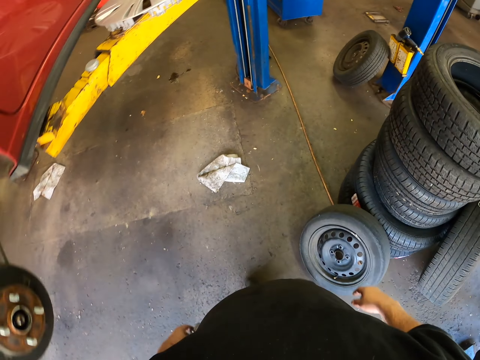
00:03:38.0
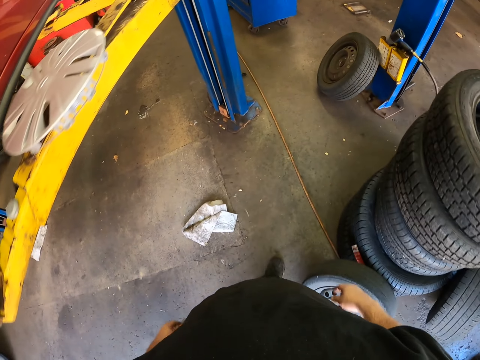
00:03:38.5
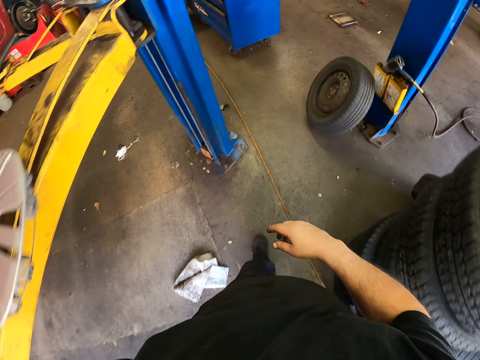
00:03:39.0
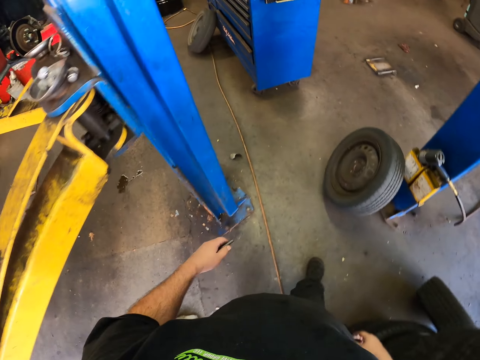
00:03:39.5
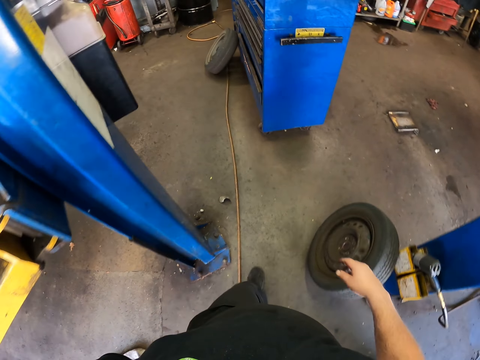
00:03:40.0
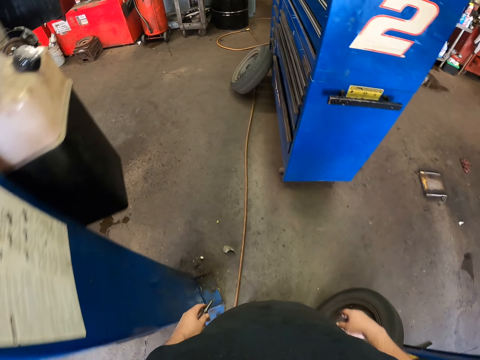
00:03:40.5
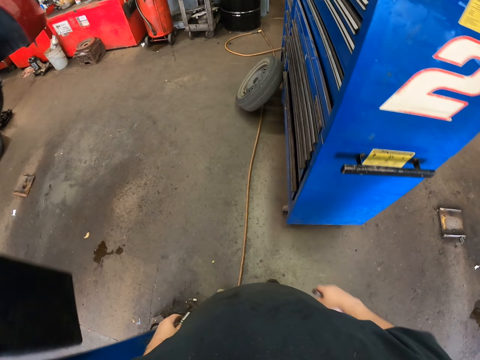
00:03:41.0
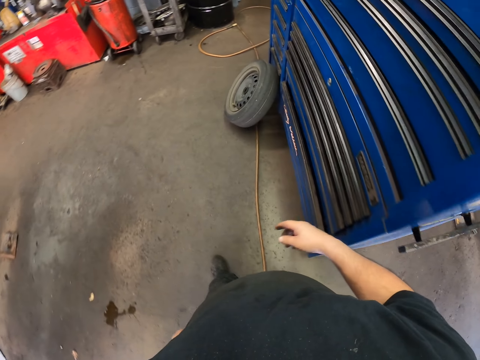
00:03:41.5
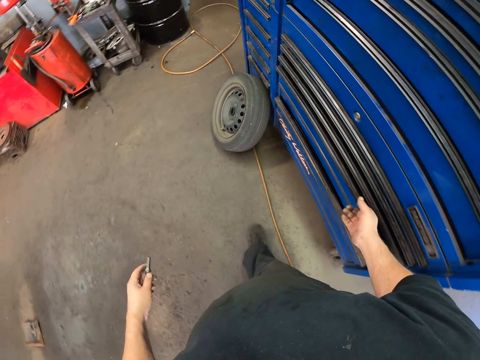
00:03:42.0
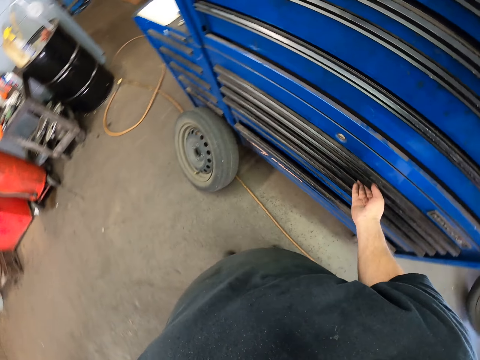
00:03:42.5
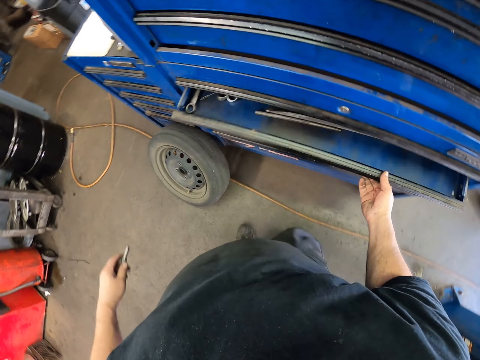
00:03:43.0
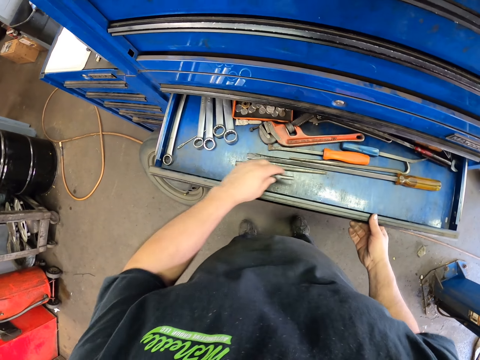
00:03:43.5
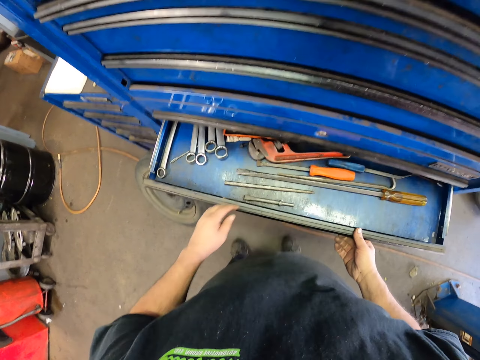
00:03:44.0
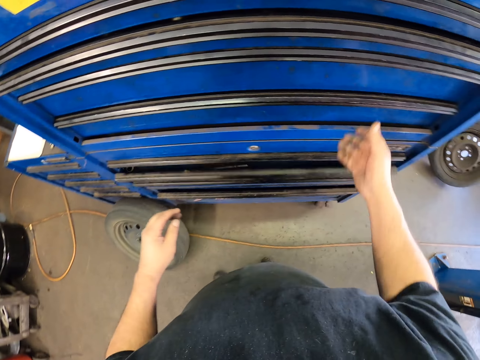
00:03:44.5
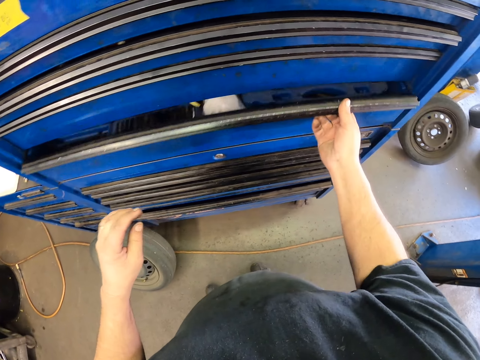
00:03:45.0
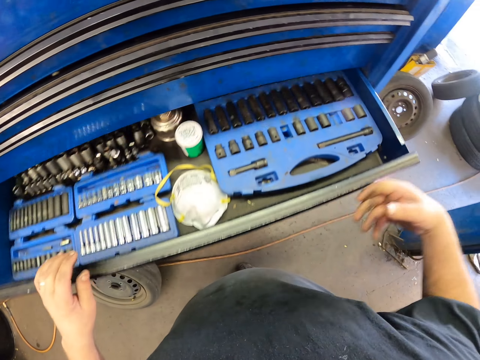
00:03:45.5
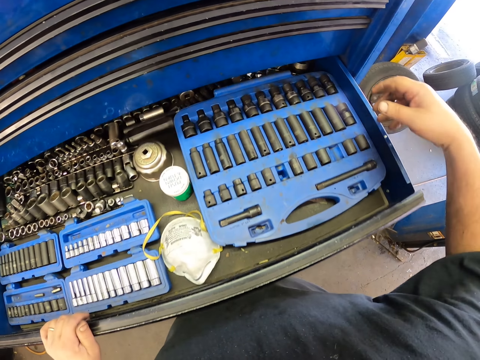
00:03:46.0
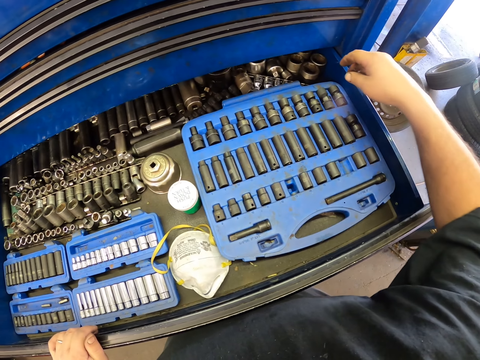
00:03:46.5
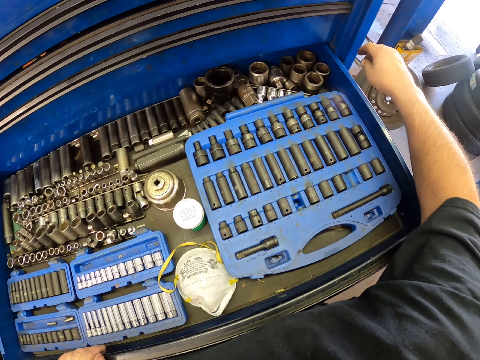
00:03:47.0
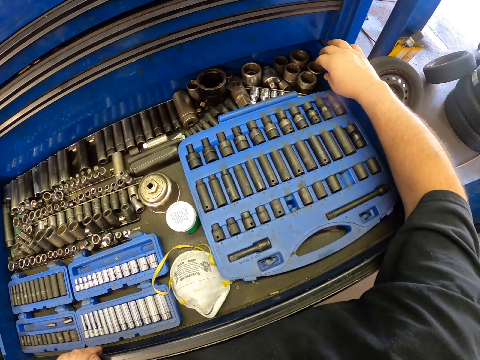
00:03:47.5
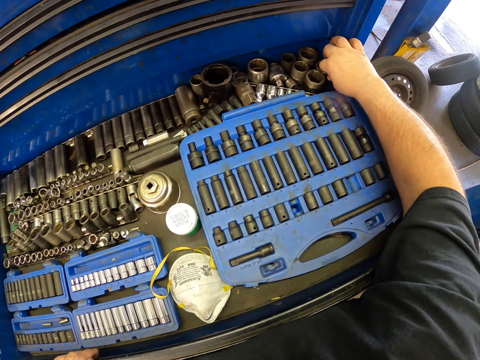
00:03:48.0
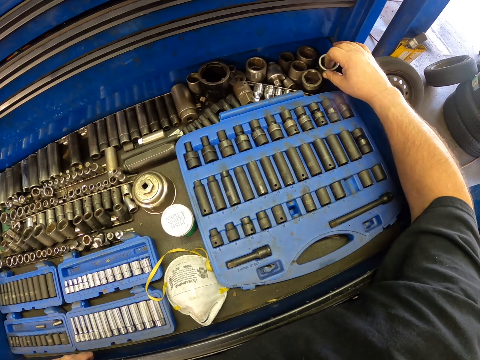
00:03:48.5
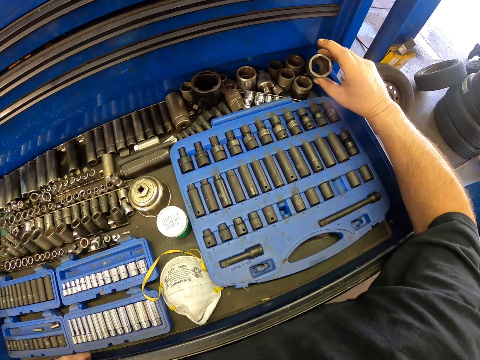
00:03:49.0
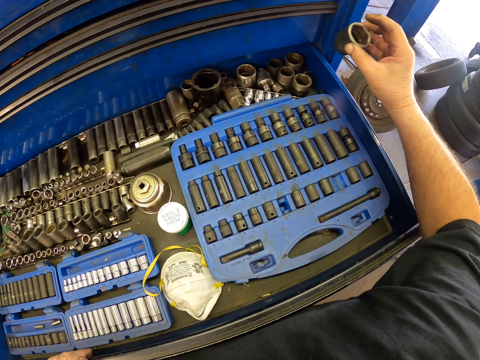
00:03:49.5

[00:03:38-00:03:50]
The camera wearer moves around. They hold the drawer. They open the drawer. They put the chisel in the drawer, close the drawer, and pull the drawer. They pick up a socket wrench.

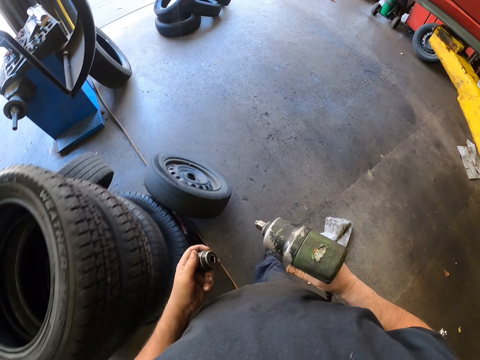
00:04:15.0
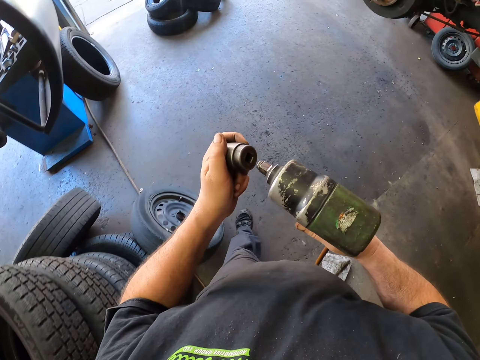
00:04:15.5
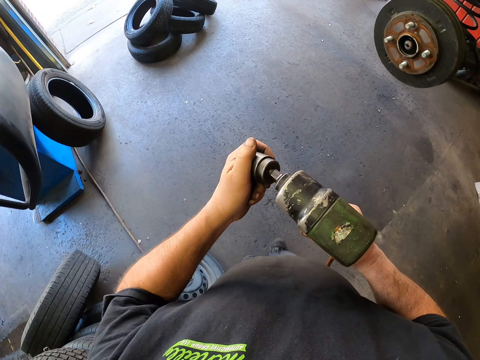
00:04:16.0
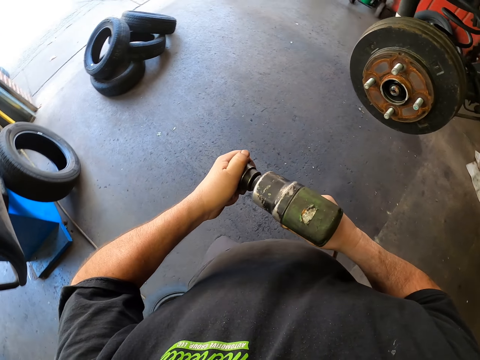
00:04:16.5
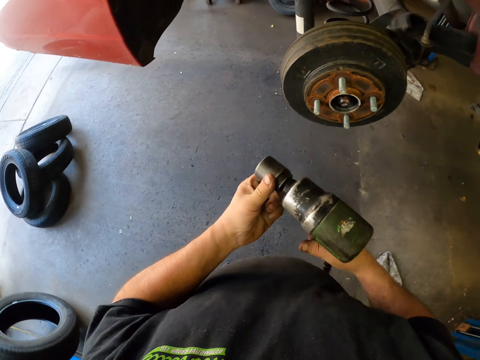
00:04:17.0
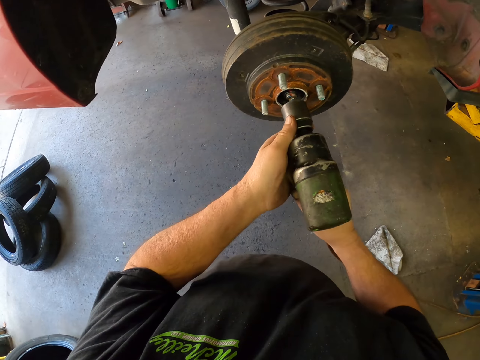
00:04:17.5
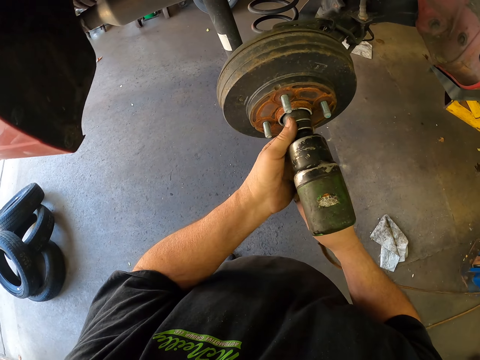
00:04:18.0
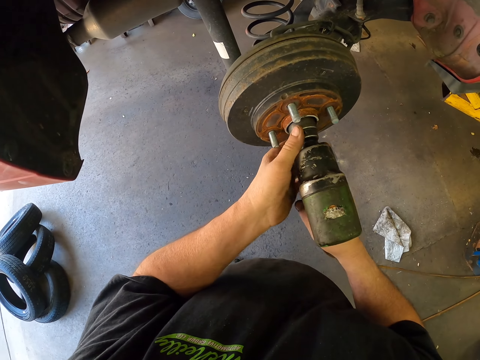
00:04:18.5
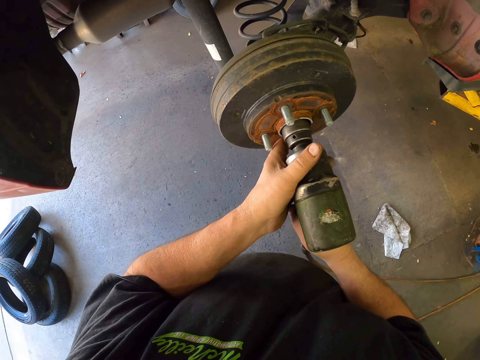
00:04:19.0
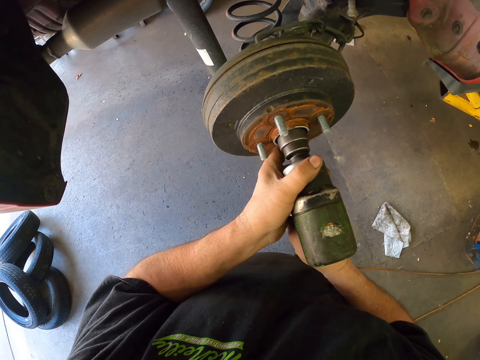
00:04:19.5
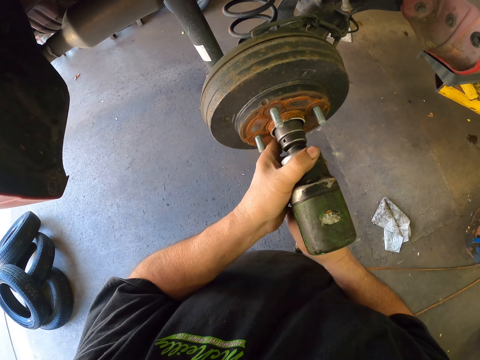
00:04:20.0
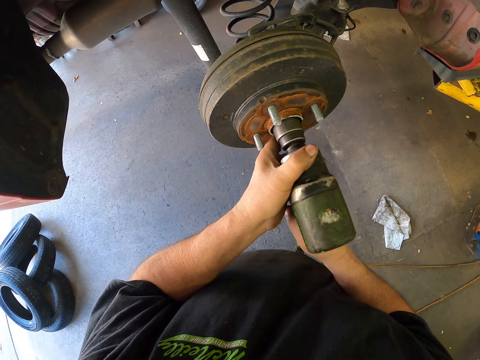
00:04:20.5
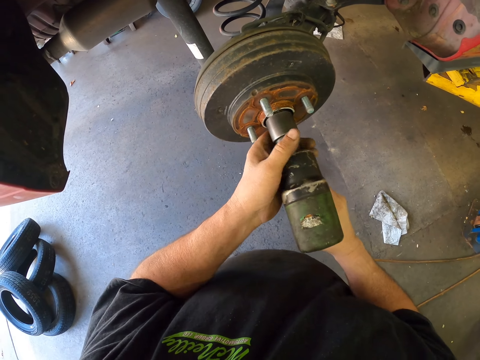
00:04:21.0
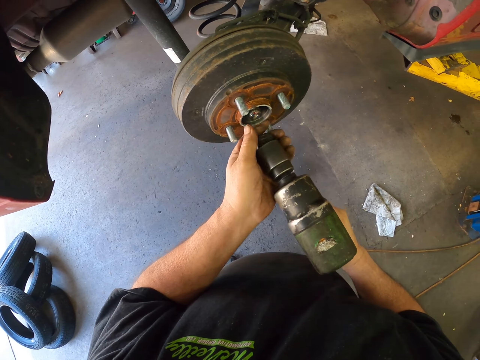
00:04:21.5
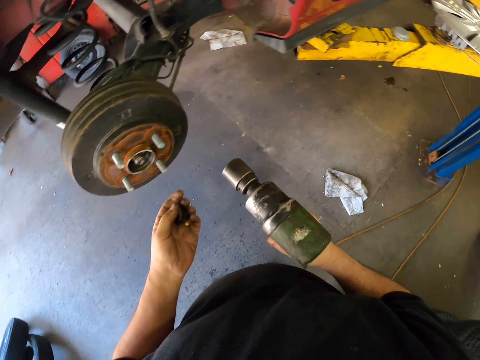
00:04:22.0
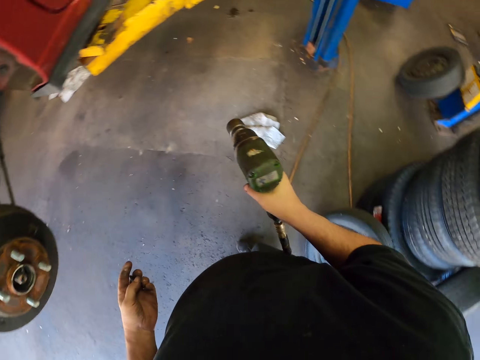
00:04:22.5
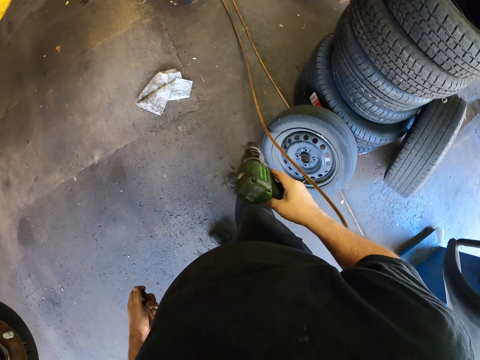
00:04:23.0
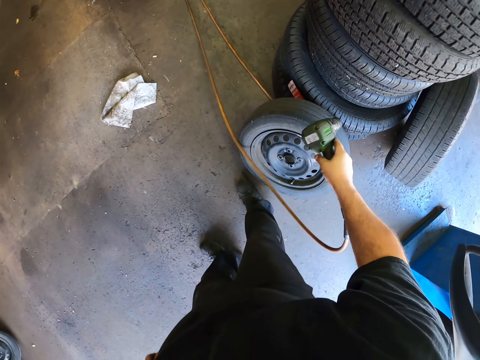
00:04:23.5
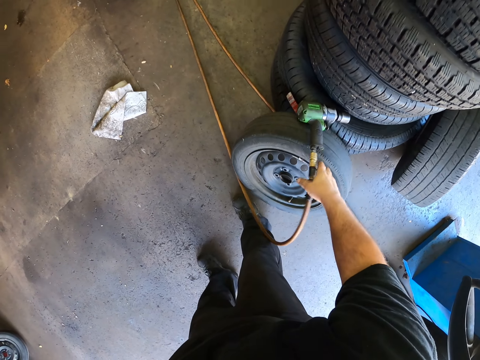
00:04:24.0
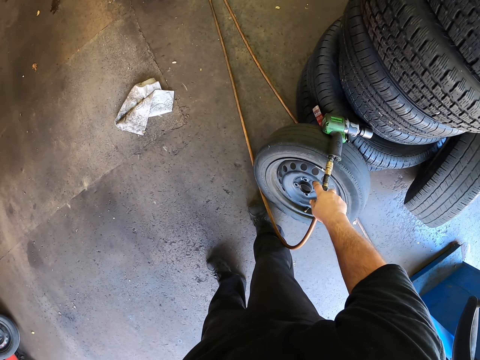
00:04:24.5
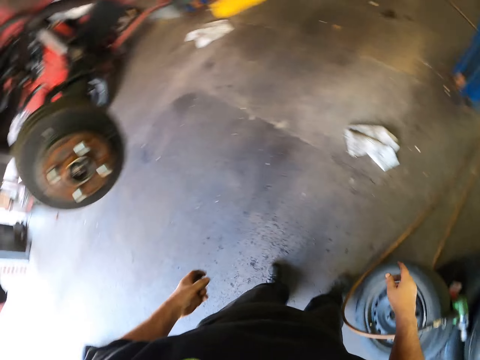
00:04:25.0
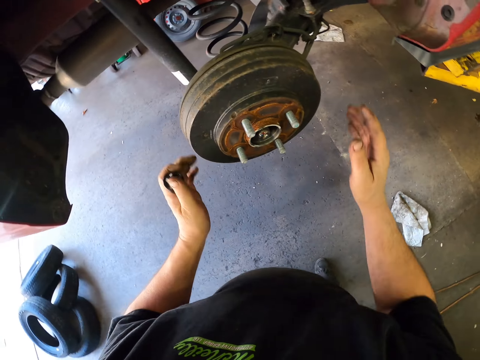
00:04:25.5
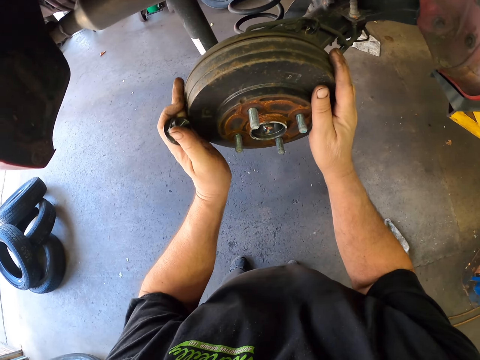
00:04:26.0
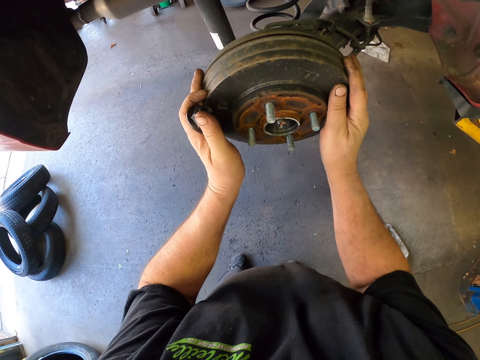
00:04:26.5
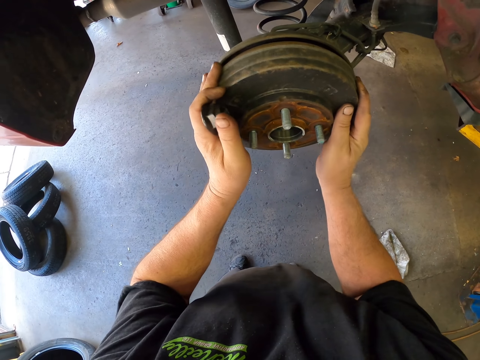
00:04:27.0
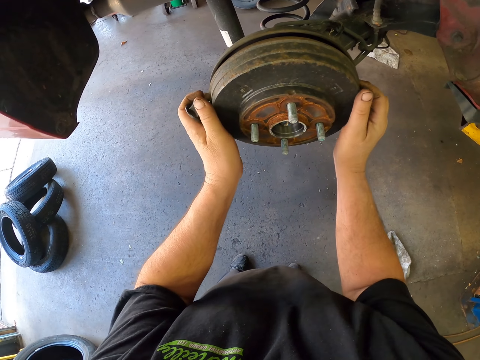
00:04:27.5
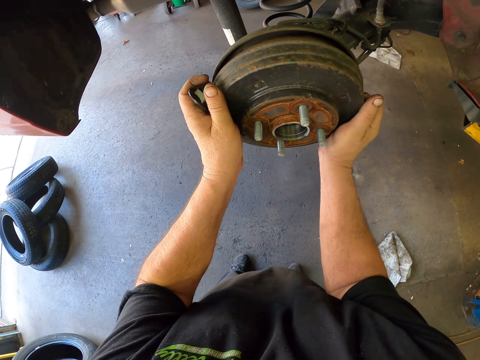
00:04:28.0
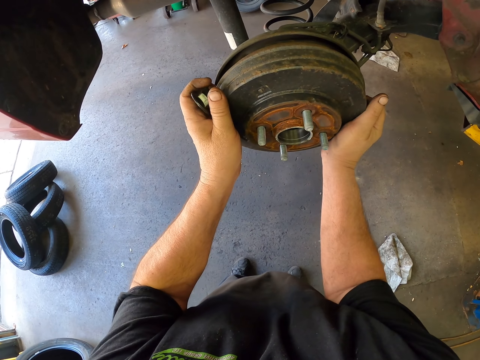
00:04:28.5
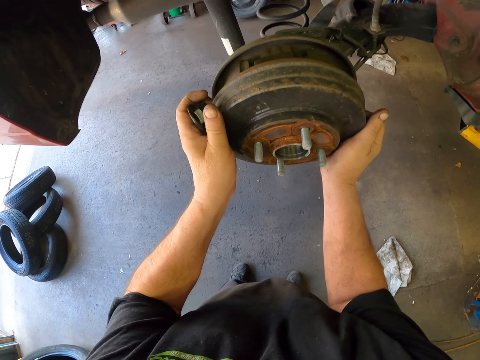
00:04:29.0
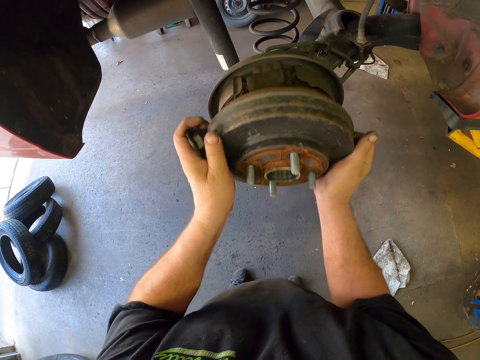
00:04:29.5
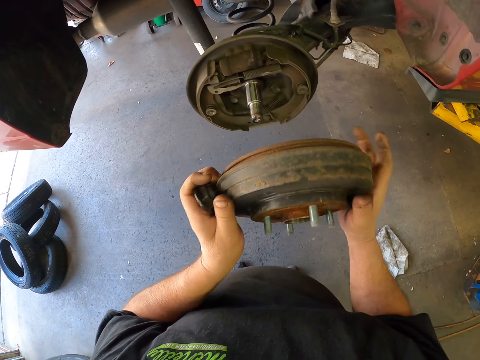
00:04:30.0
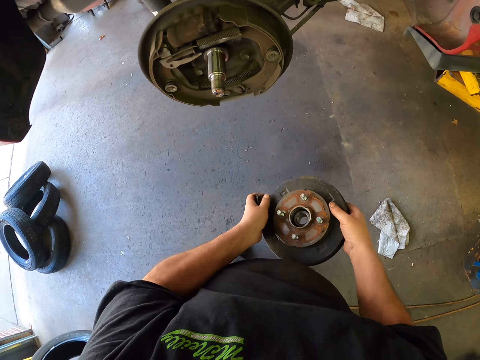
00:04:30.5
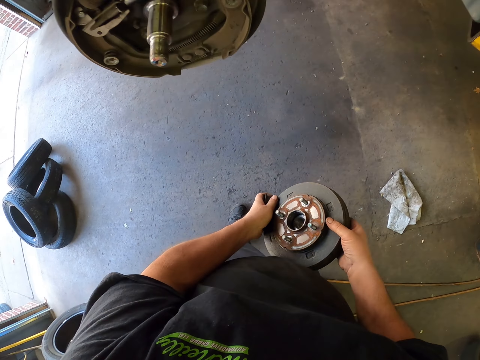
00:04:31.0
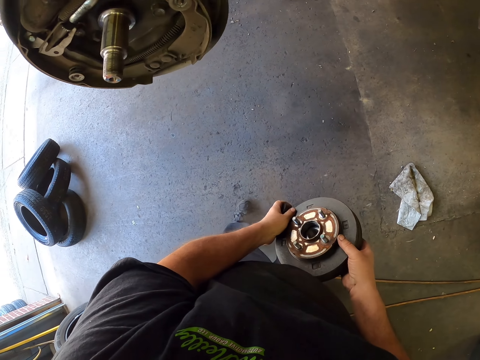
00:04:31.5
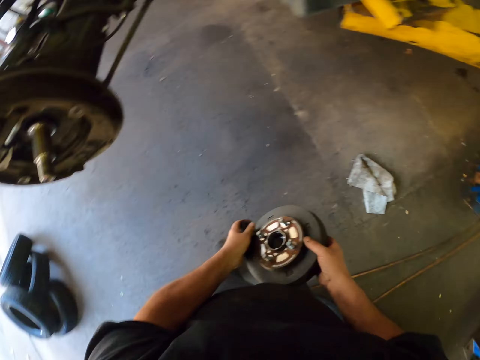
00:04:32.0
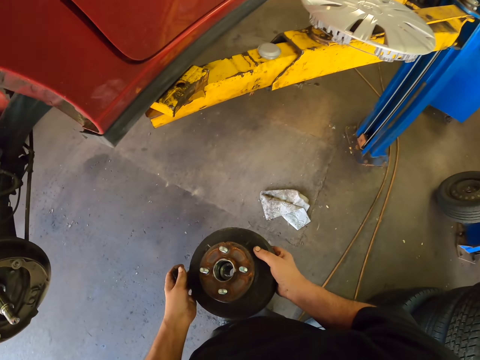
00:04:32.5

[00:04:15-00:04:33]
The camera wearer fixes the socket wrench in the impact wrench. They loosen the wheel bearing. They put the impact wrench on the tire. They remove the wheel bearing. They hold the rotor with both hands.
